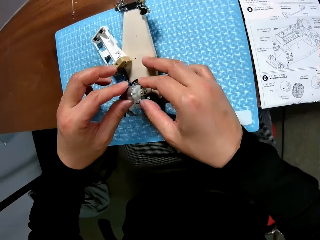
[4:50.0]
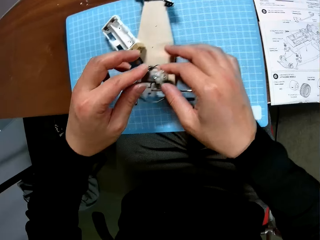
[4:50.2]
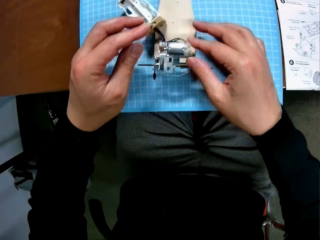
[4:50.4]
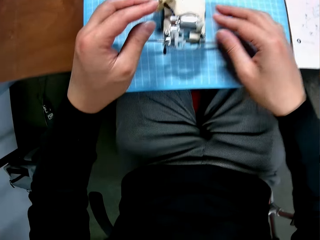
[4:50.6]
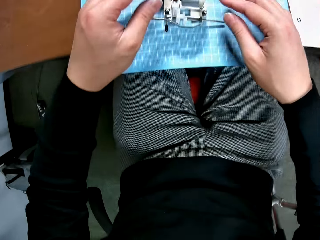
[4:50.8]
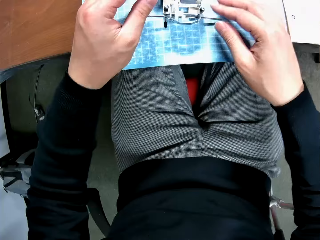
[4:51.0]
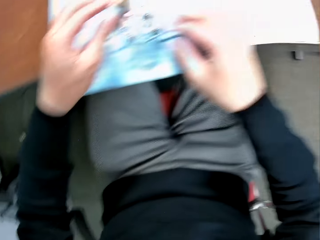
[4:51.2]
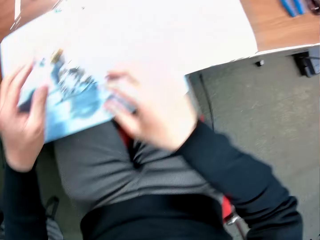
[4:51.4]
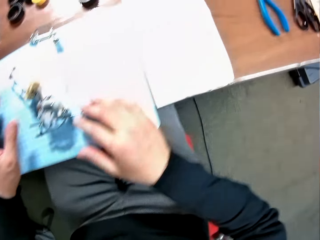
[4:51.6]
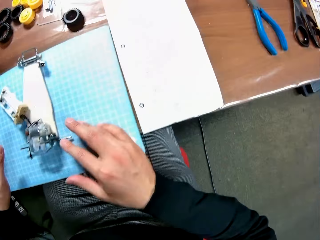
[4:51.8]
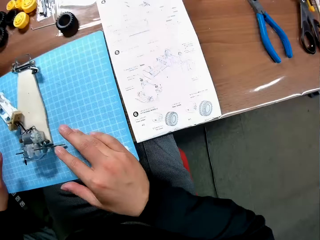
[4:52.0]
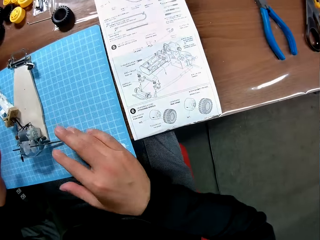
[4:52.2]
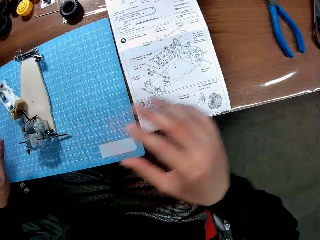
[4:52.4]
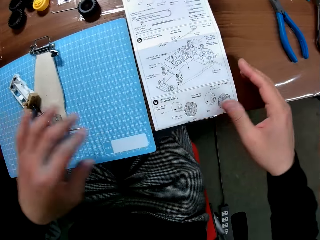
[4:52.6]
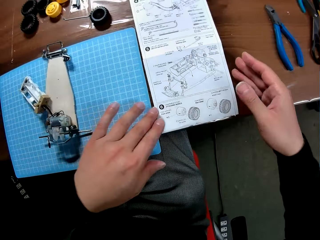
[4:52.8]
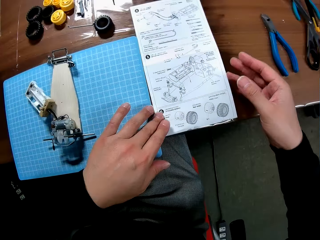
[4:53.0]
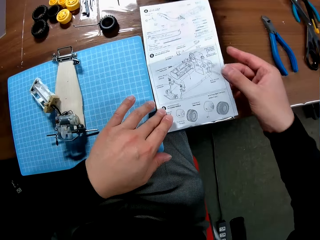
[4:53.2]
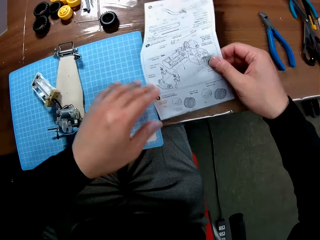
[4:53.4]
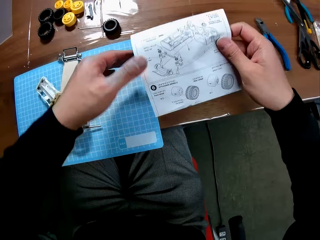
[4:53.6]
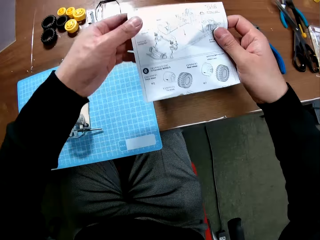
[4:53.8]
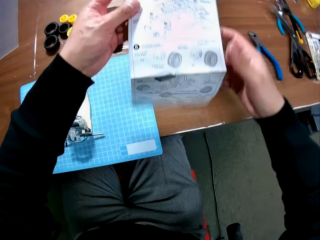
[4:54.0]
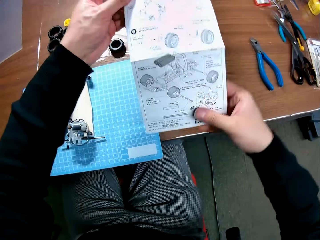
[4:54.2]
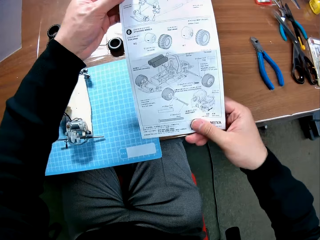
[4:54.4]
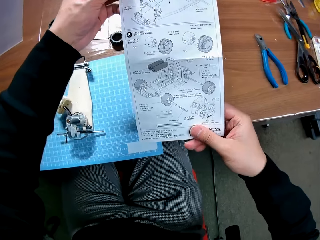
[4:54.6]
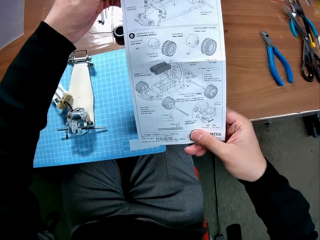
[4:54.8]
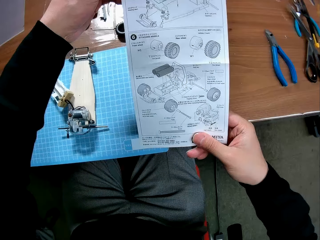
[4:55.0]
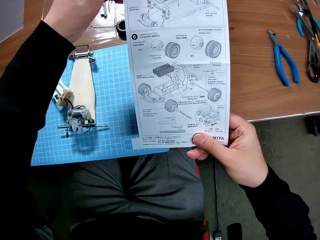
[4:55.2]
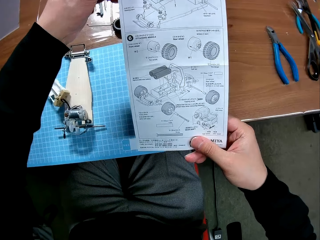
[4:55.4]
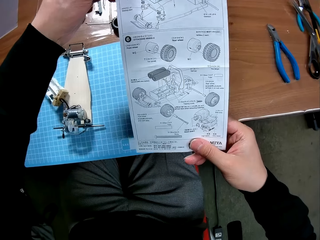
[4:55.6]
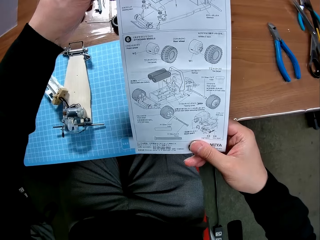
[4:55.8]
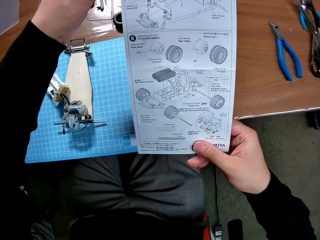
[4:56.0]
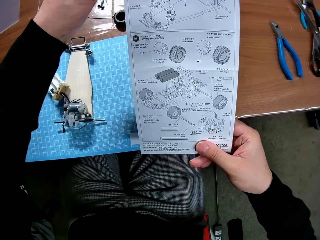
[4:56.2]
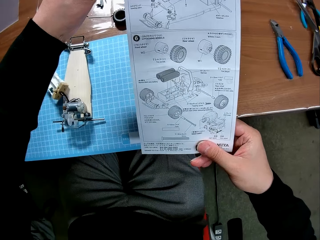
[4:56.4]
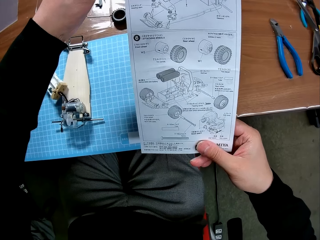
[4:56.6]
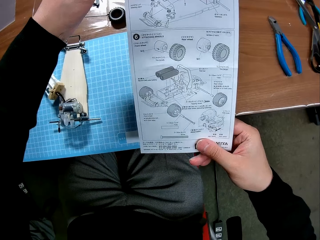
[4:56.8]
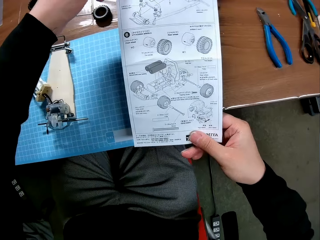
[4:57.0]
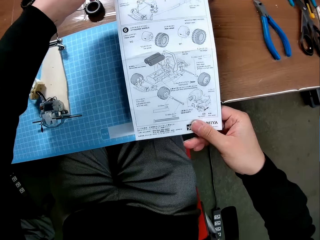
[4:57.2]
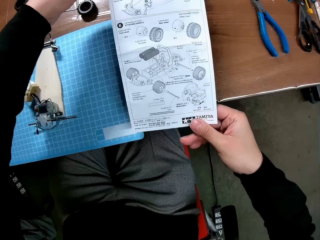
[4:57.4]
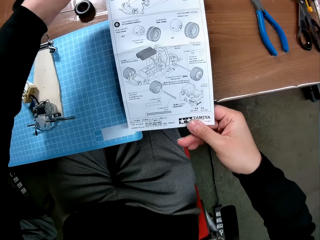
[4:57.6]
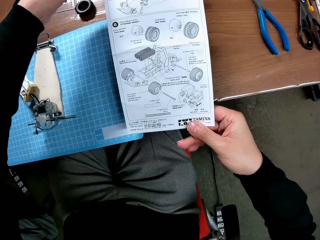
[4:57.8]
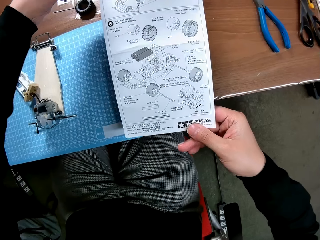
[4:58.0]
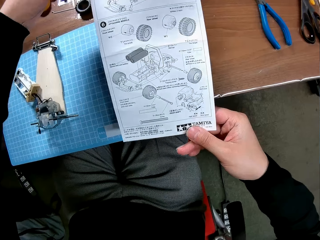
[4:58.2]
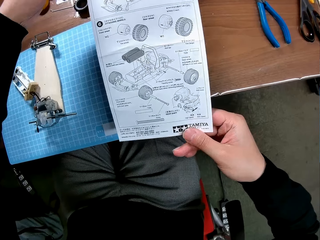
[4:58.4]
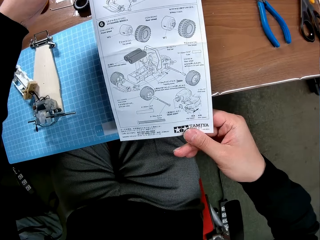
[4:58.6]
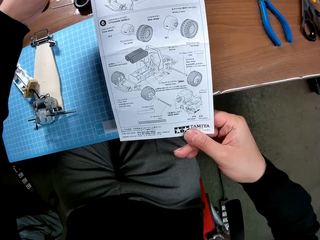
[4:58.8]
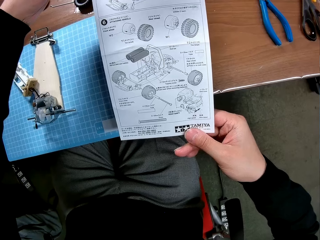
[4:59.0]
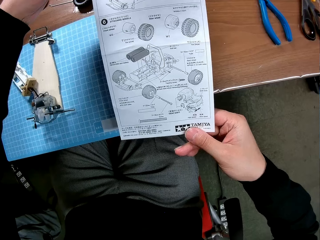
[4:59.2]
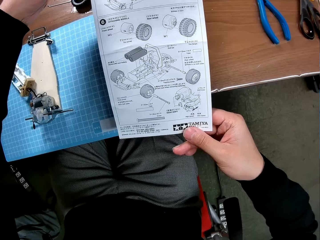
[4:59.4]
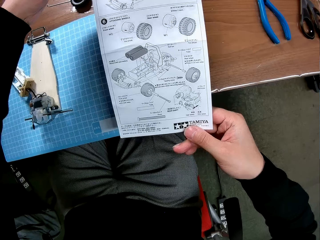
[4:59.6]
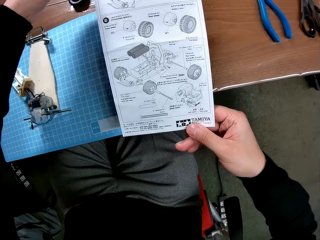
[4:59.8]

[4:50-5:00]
The camera wearer leaves the spare part on the table. He looks at a paper. He picks up the white paper on the table with his hands.

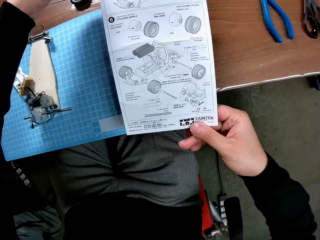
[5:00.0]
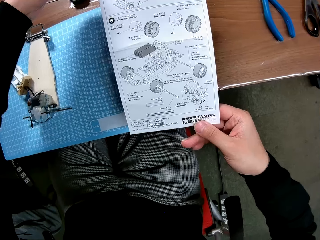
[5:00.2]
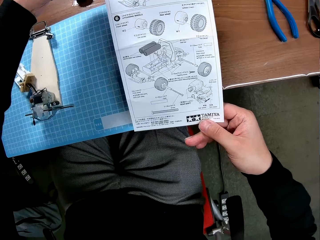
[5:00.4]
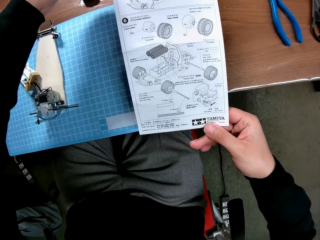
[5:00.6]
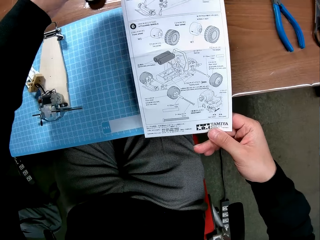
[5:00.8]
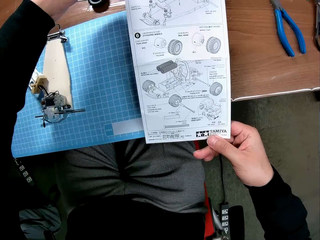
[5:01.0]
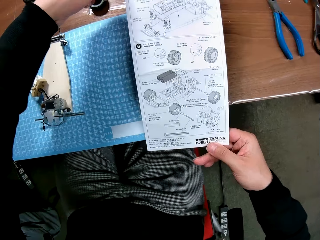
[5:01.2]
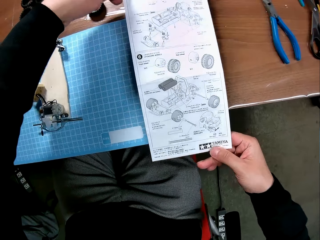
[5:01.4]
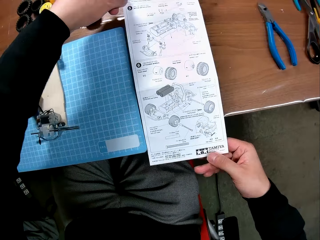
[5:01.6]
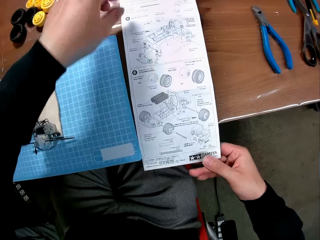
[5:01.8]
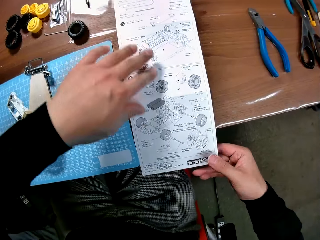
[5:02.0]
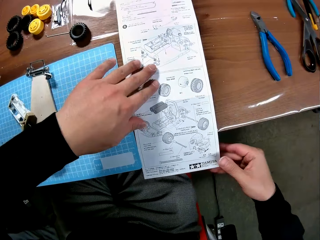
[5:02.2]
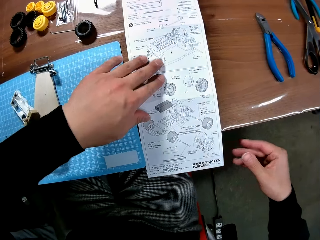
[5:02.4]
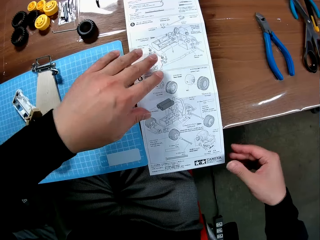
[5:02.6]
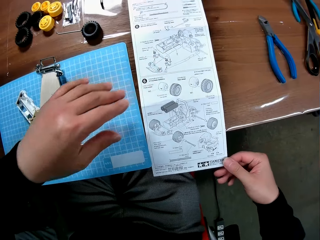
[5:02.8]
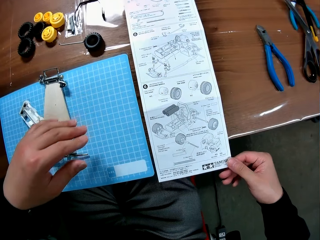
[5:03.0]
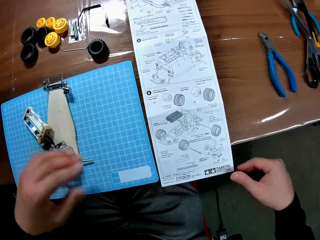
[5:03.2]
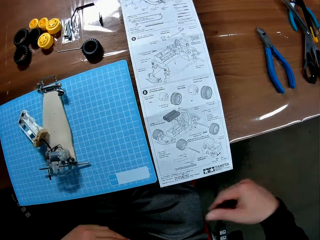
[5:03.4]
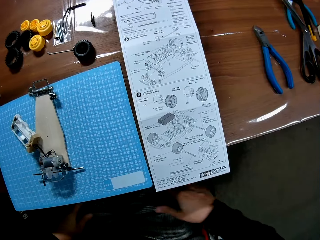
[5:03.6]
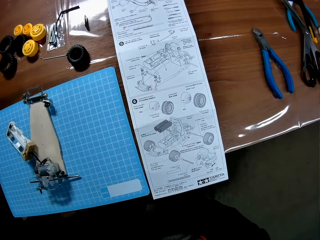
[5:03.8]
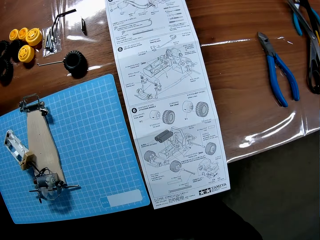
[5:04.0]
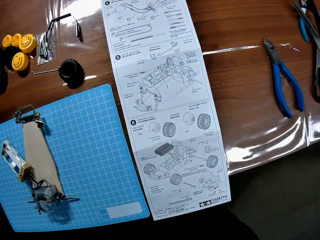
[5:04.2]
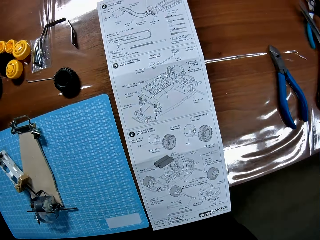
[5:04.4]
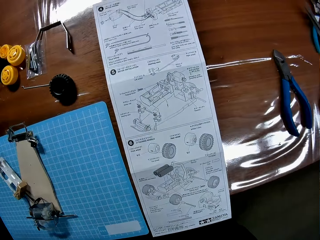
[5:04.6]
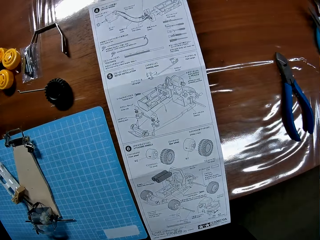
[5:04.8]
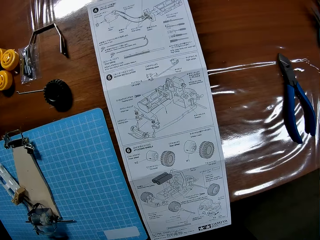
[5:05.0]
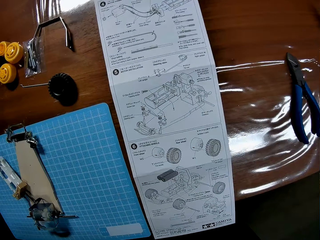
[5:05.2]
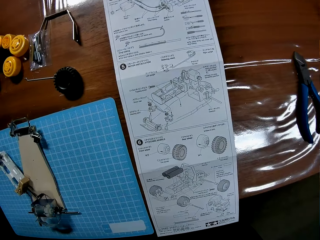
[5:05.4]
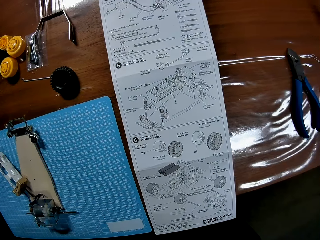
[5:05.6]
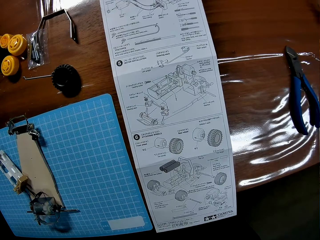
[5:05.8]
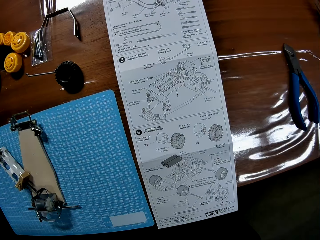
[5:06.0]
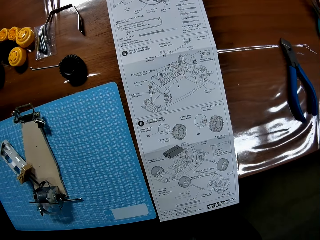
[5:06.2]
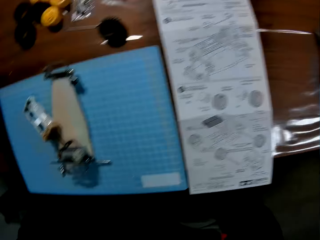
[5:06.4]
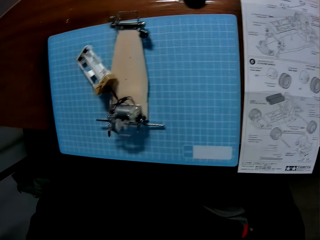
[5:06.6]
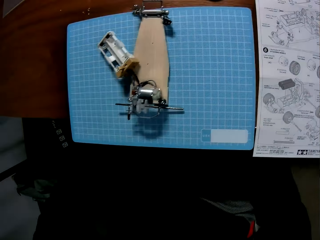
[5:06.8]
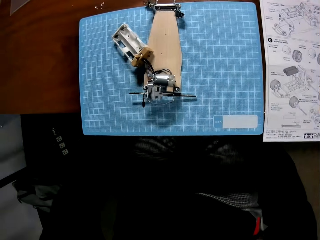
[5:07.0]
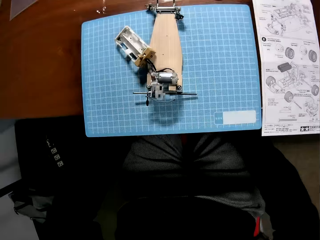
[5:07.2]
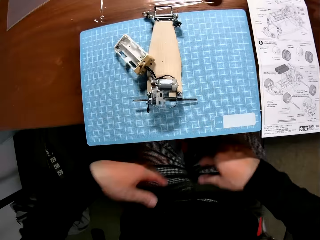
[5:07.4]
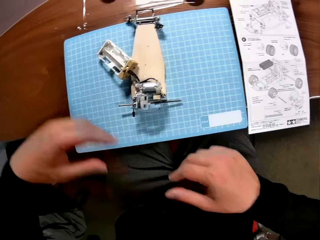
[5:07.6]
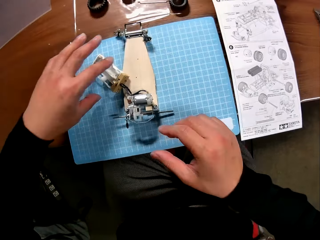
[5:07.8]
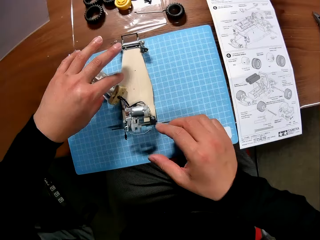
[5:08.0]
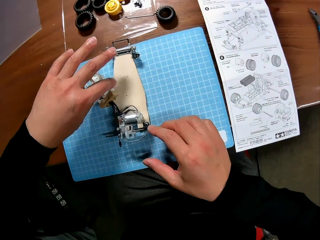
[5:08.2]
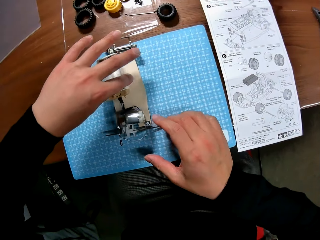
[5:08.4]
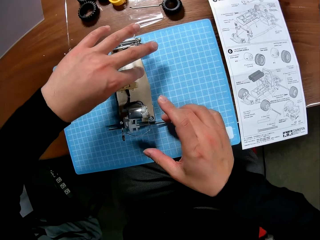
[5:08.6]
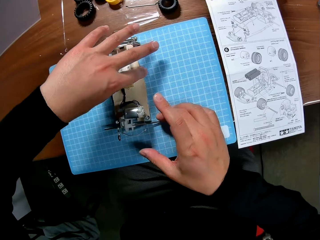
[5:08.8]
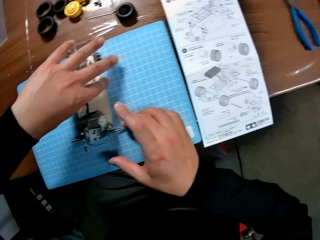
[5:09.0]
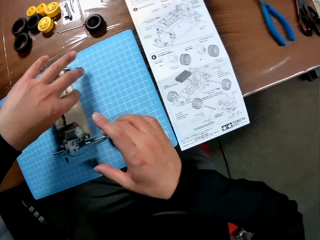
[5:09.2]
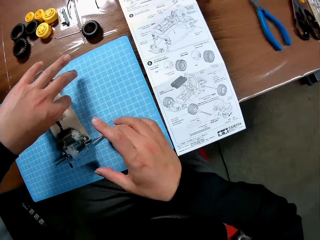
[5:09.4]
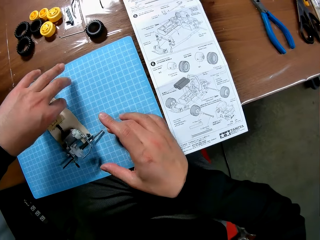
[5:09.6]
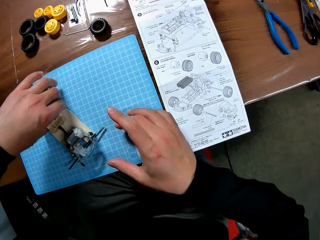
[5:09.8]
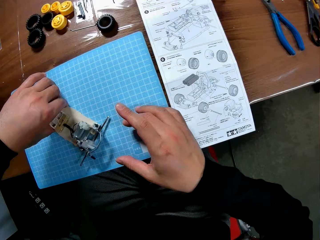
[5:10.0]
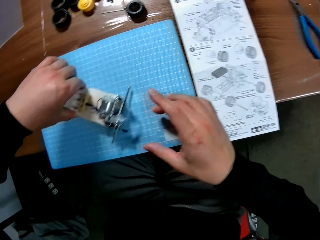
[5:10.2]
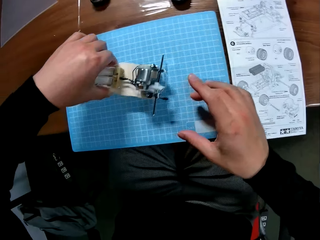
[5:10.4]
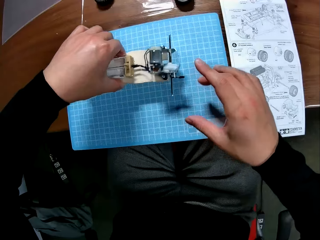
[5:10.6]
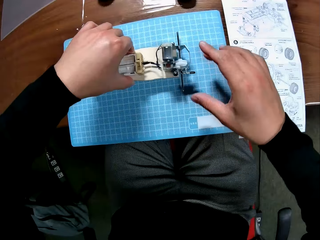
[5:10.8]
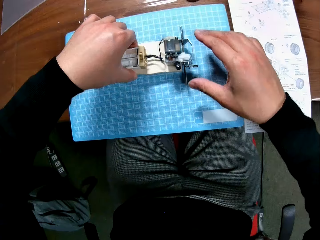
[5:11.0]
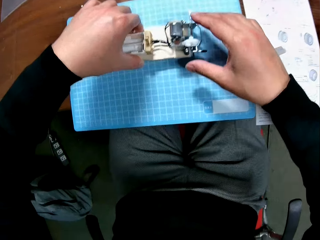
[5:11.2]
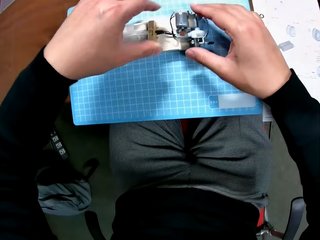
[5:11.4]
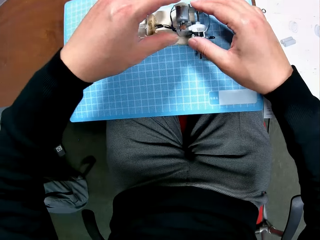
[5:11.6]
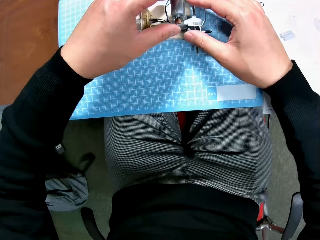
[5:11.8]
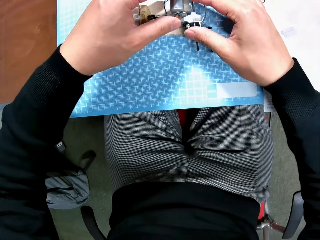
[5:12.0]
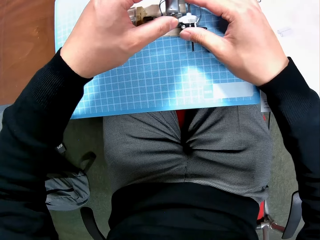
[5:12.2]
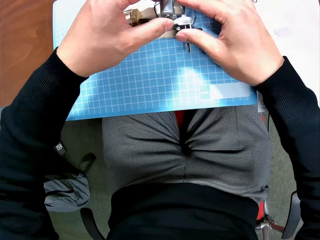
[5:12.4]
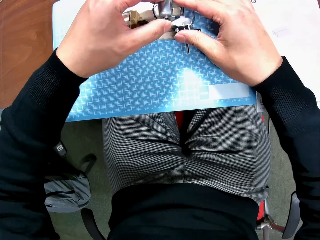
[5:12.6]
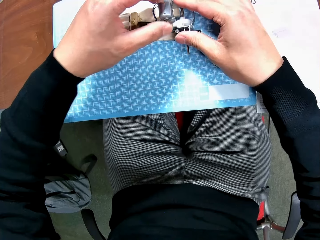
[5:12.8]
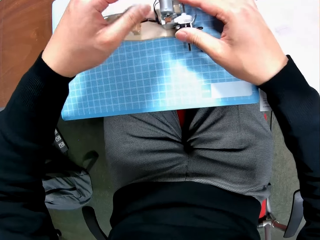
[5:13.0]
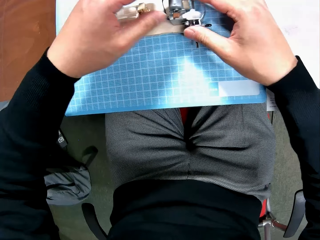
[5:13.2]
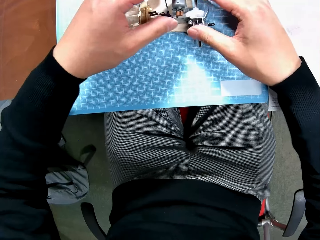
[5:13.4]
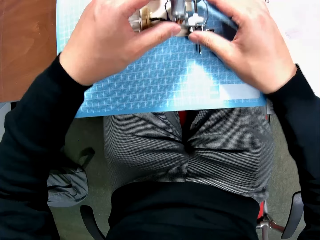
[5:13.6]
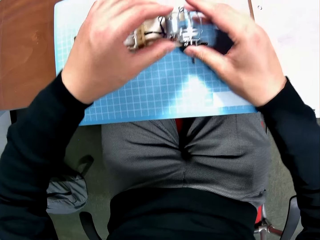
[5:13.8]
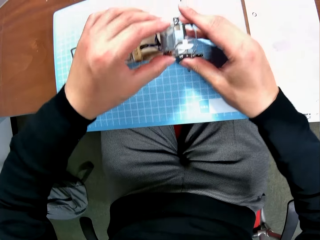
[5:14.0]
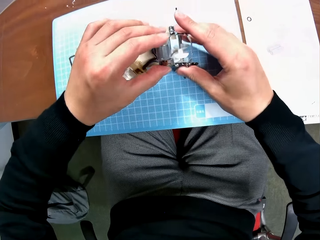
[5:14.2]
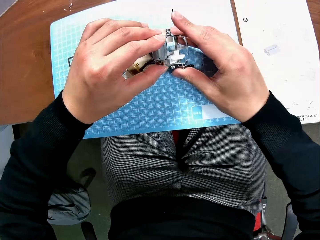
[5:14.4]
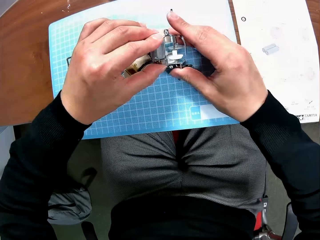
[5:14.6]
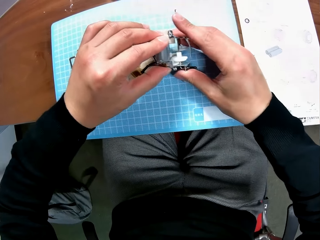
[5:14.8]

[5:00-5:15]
The camera wearer puts the white paper on the table with his hands. He adjusts the white paper with his right hand. He puts his hands under the table. He looks at the paper. He puts the battery casing on the device with his left hand. He grabs the spare parts. He adjusts the device with his left hand. He places one part on another. He grabs the spare parts. He examines the device with his hands. He touches parts of the toy car.
